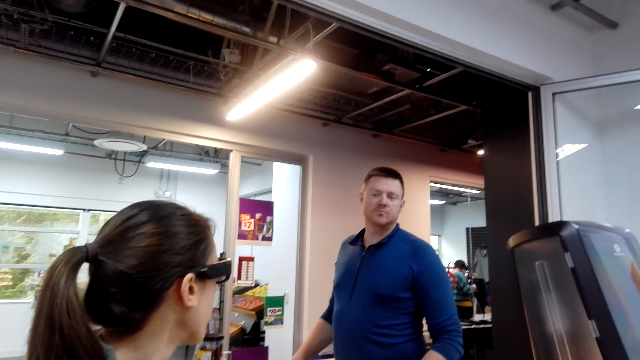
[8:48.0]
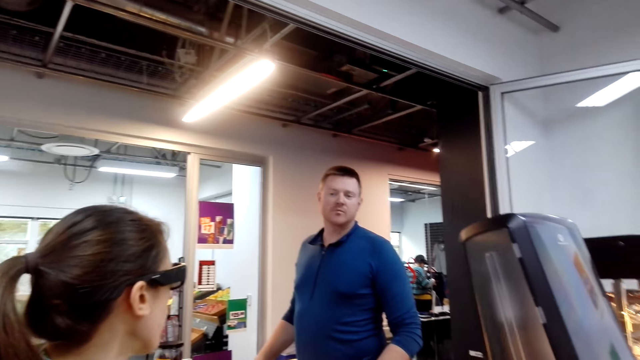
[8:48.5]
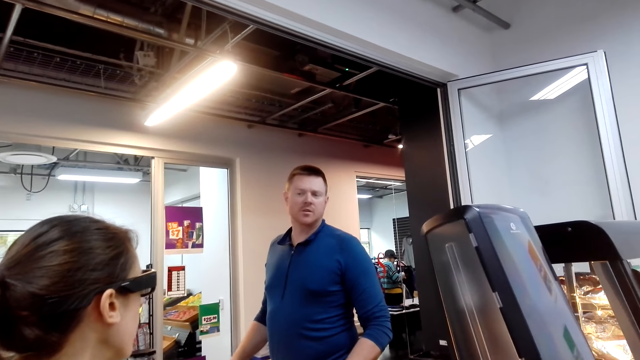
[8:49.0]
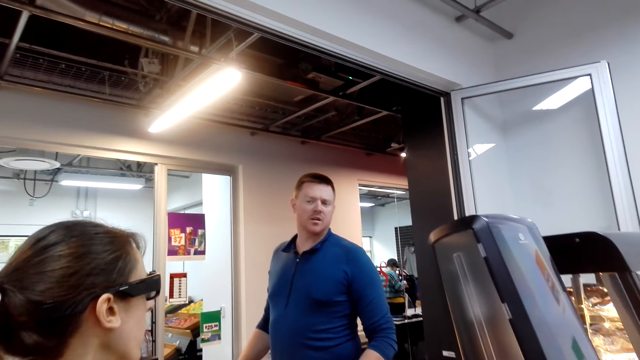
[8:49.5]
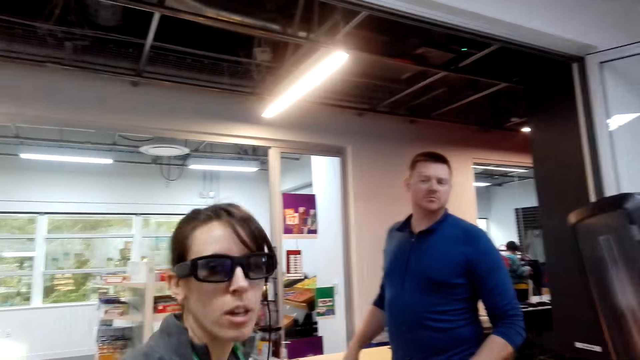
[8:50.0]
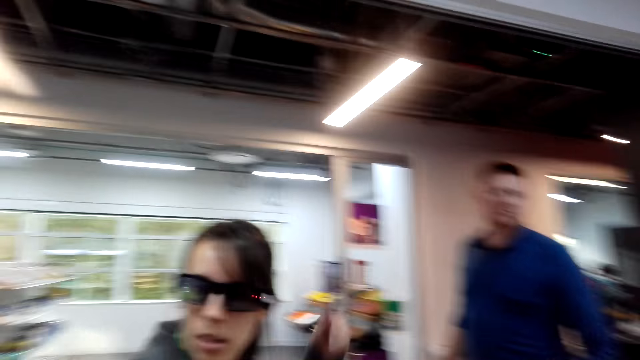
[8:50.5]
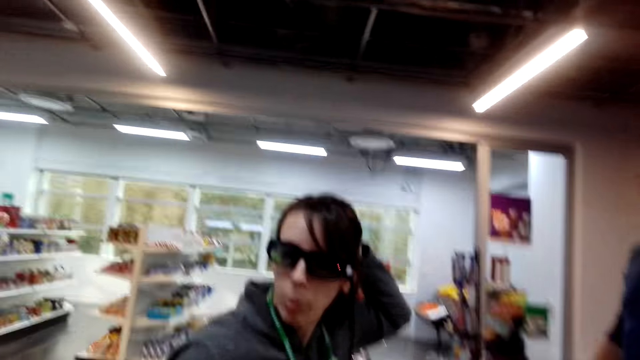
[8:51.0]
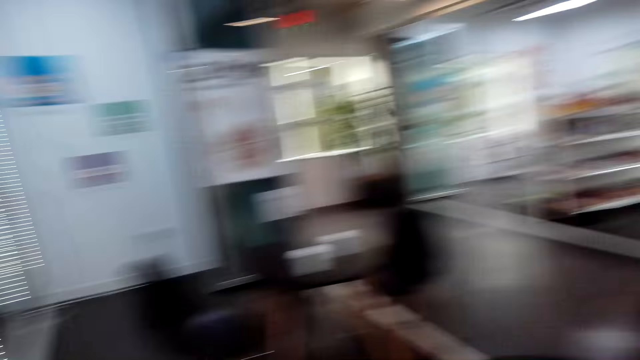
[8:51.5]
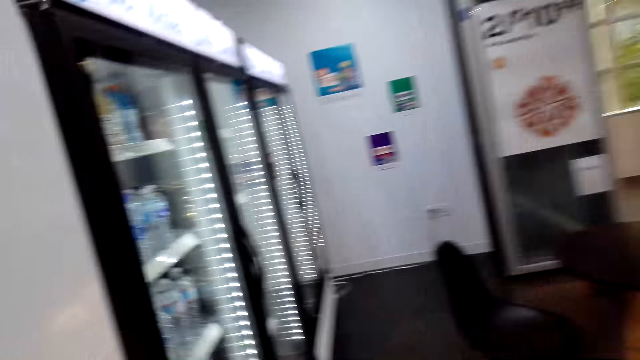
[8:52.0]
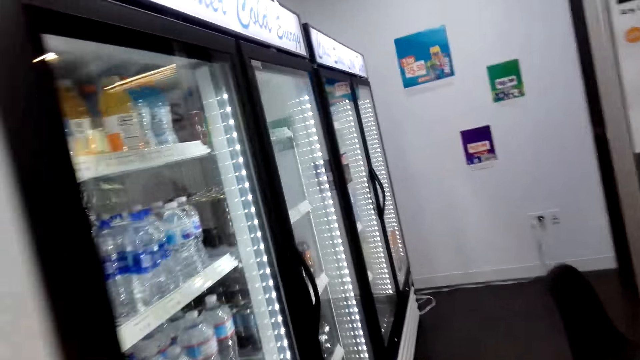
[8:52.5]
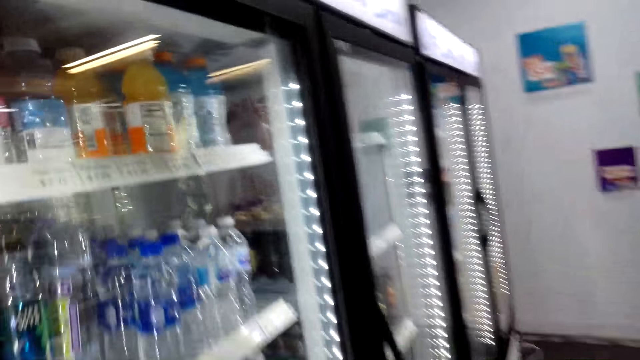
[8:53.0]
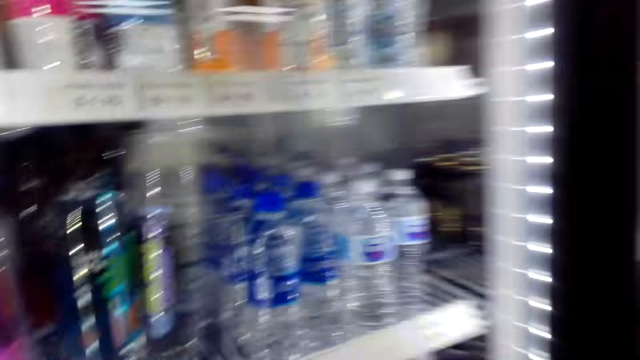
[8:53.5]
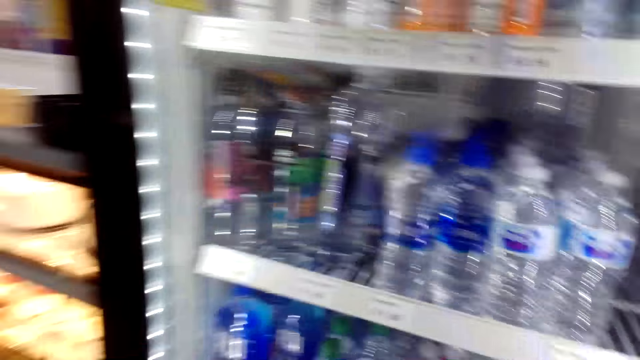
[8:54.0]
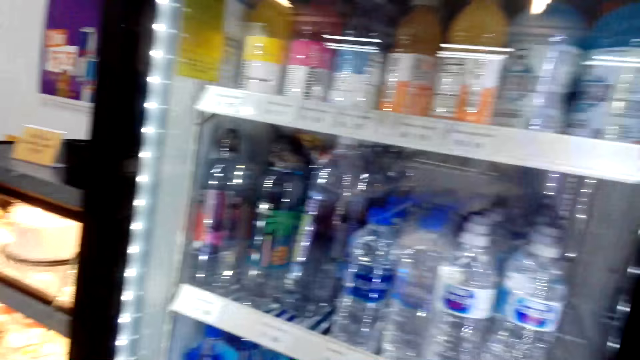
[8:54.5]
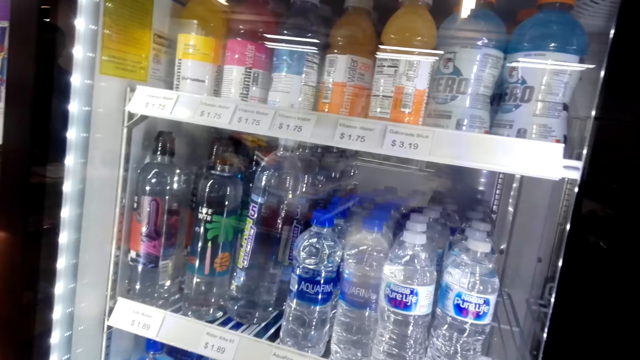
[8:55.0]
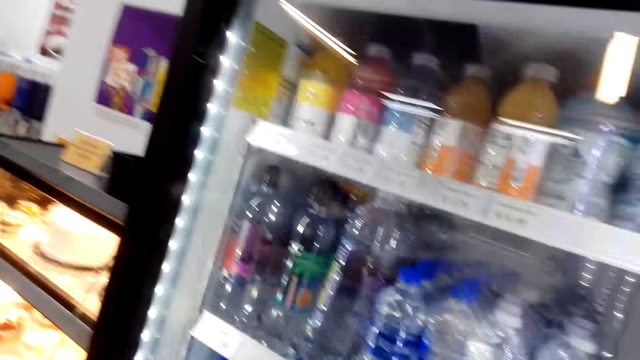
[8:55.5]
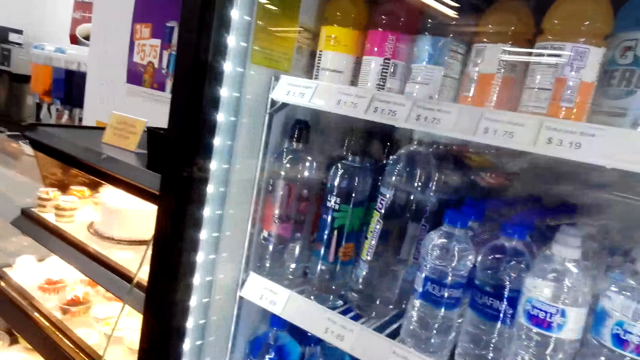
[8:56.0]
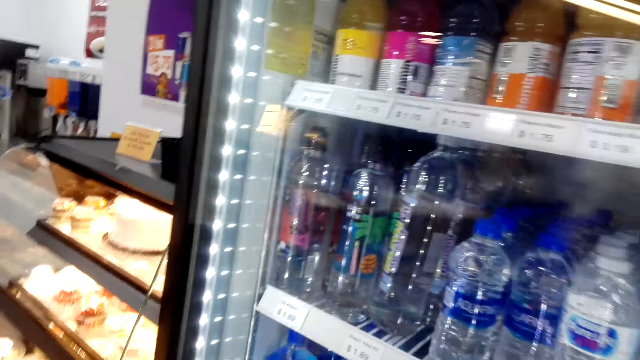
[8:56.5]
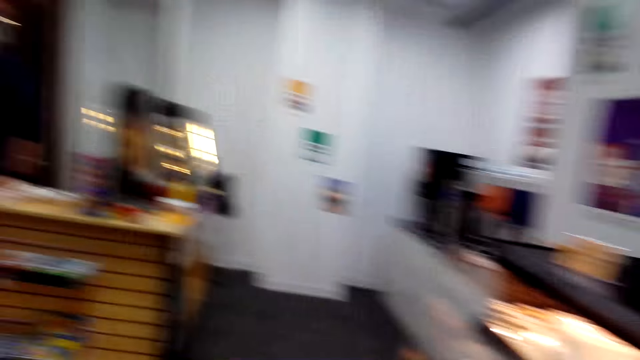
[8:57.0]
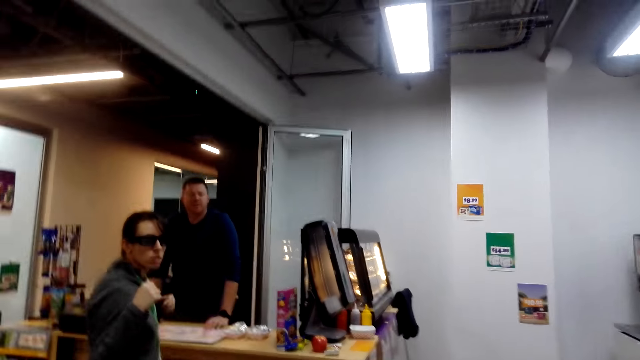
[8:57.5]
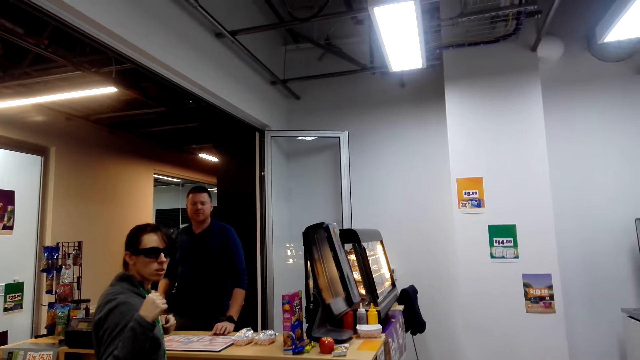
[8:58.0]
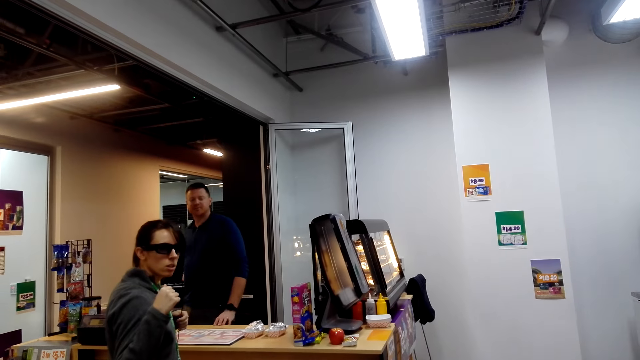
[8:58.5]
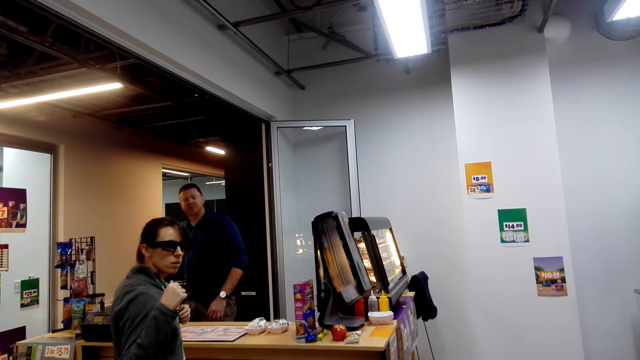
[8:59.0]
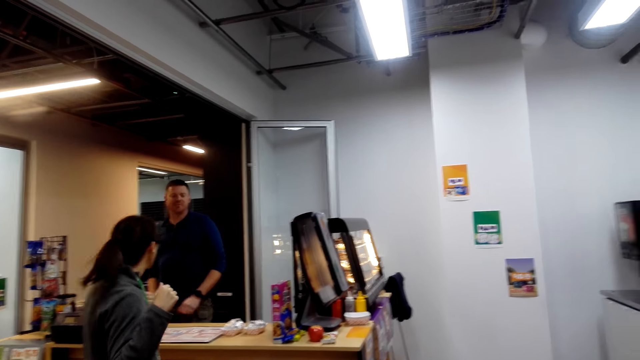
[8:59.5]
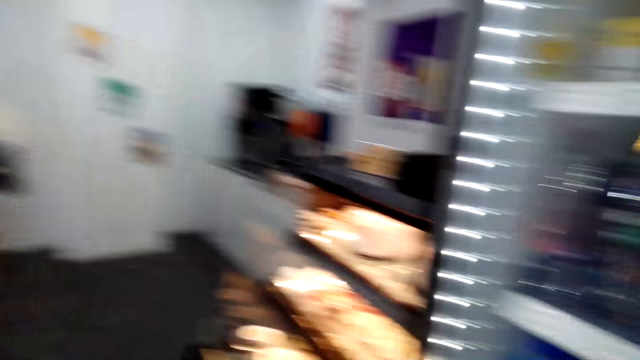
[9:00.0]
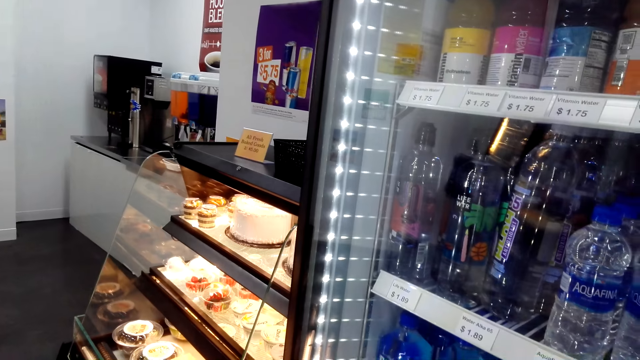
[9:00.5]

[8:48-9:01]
A man converses with the camera wearer. A woman straightens the hair. The camera wearer walks to the fridge. They walk around and open the fridge. The woman touches the cloth. The camera wearer looks around.

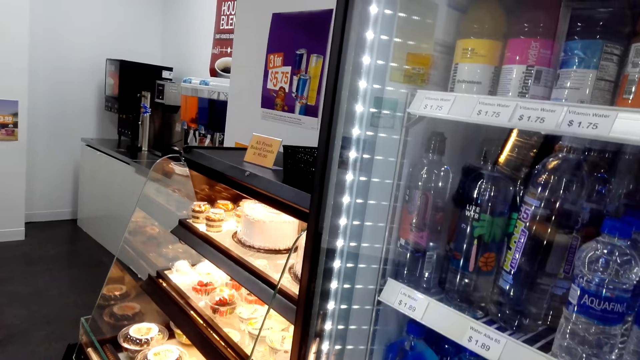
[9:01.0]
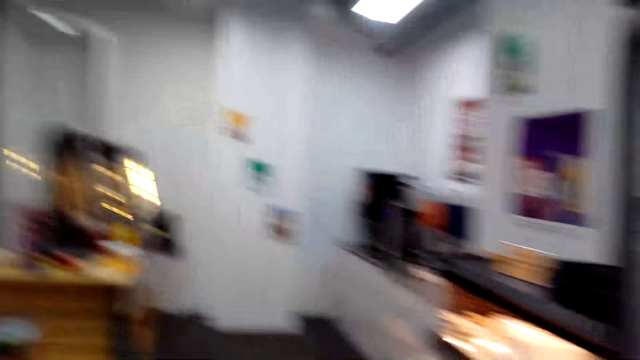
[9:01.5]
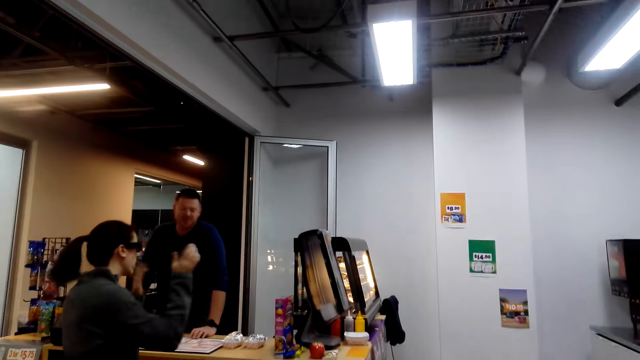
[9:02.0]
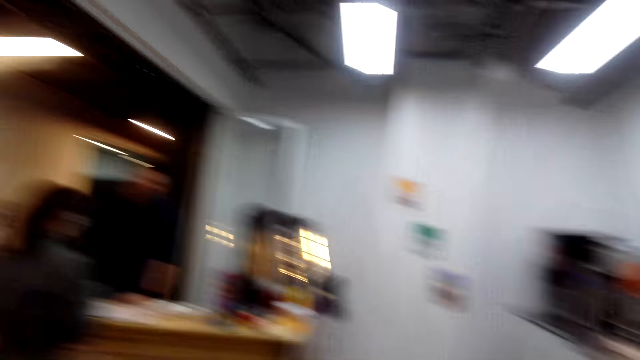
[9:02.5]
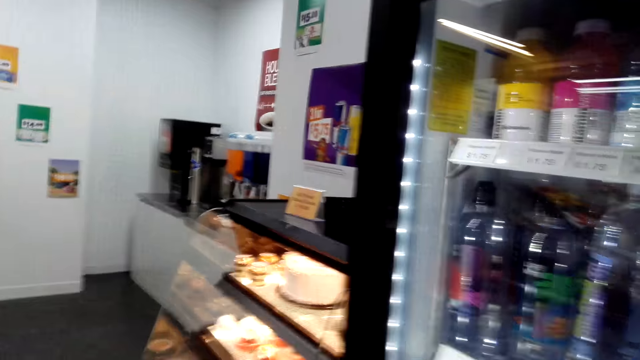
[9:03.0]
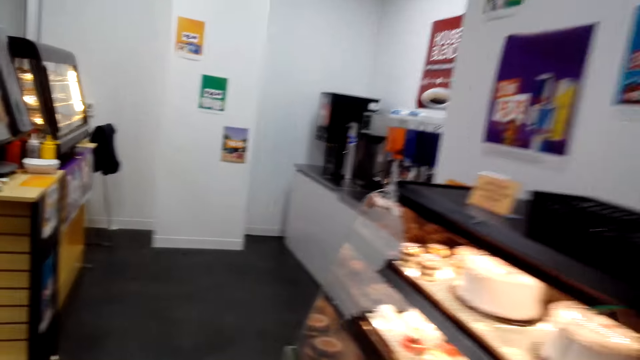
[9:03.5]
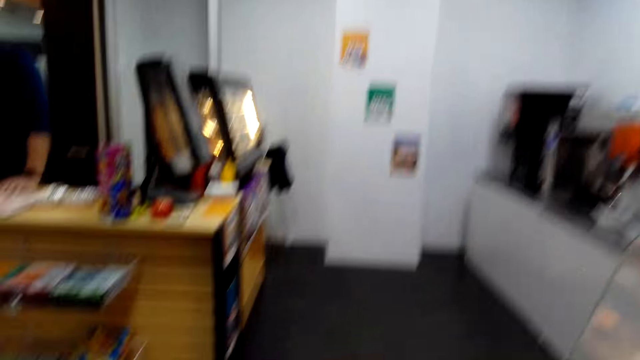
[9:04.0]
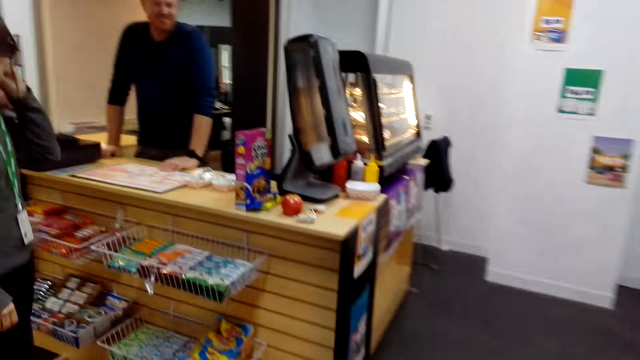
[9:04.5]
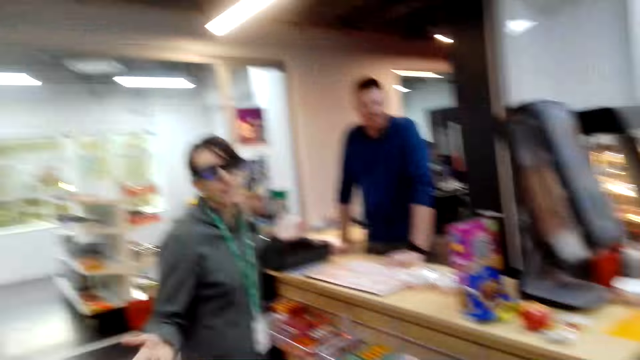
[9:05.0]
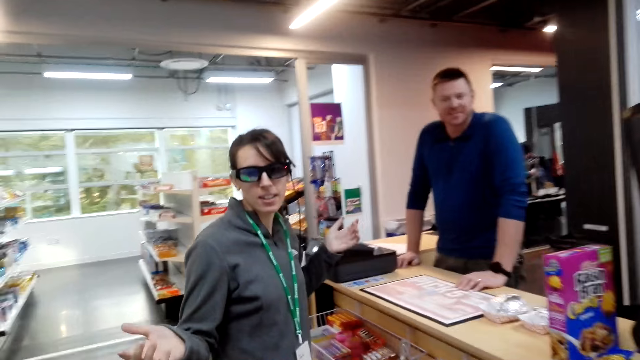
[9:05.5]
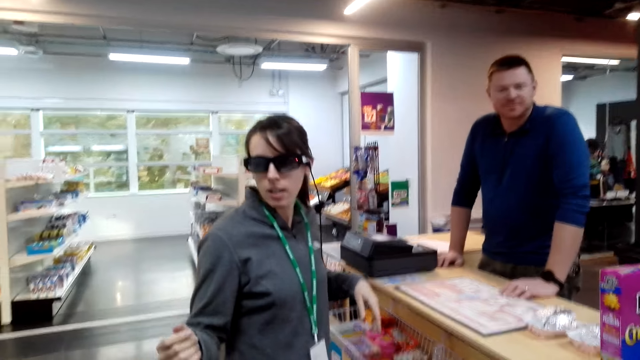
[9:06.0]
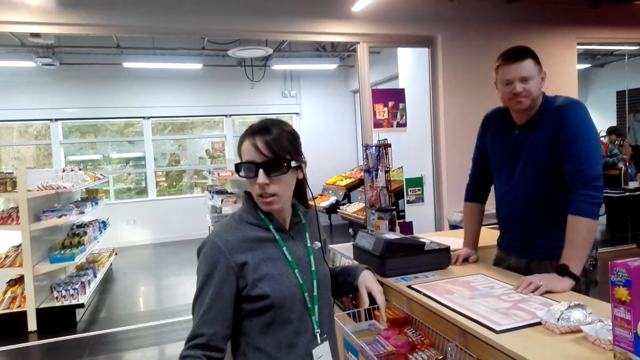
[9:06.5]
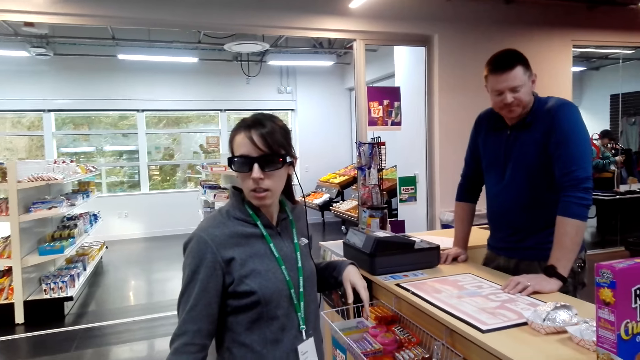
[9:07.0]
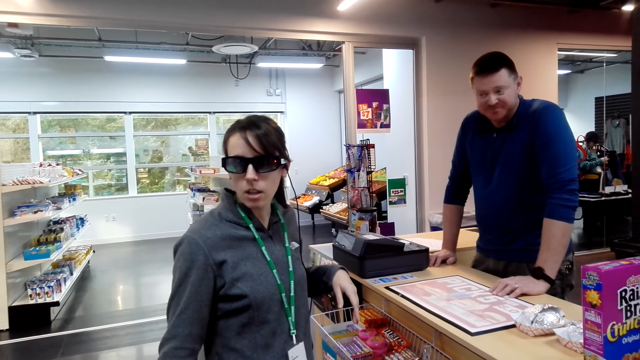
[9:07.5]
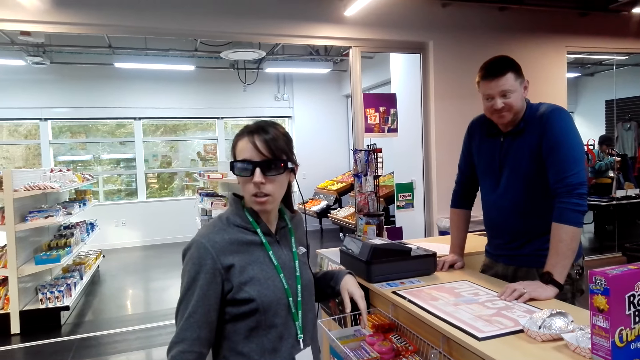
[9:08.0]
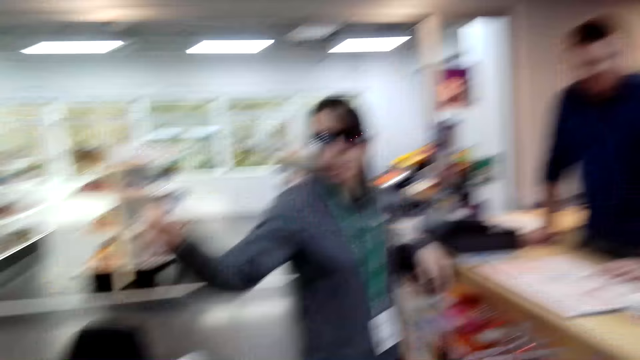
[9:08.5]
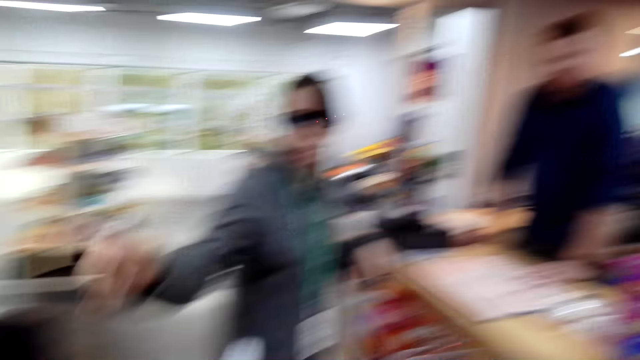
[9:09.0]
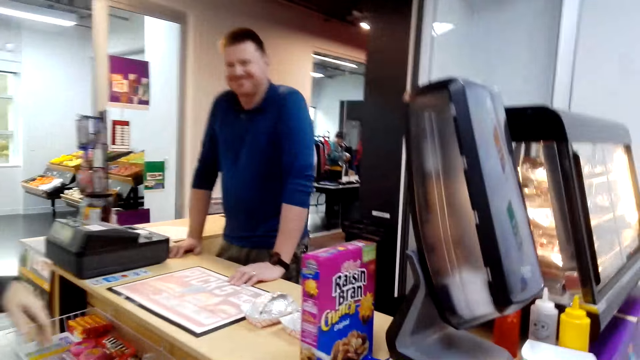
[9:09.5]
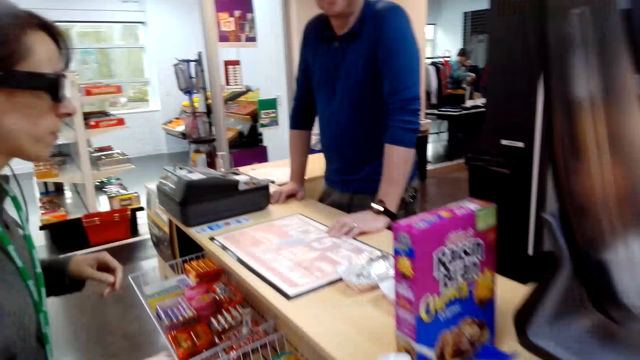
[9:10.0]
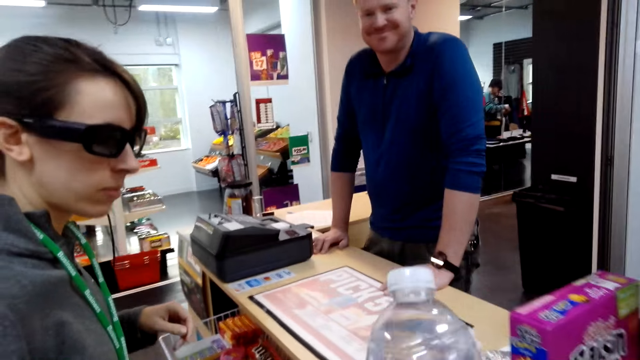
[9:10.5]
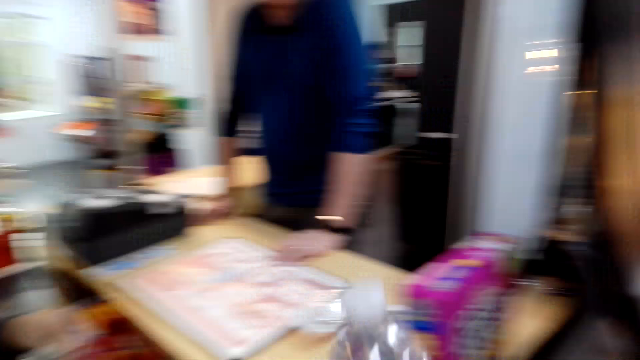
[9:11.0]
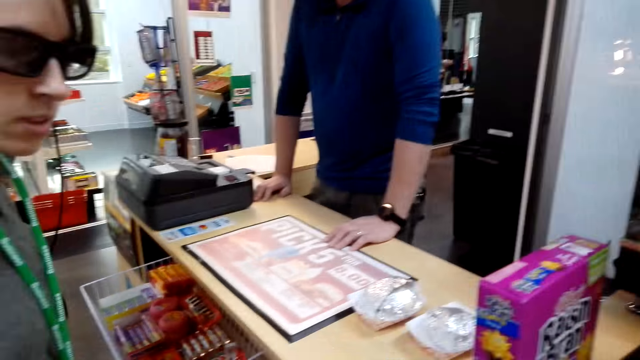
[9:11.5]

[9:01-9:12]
A woman sways hands. The camera wearer walks around. The woman lifts a hand and points a finger. The camera wearer holds a bottle. They walk to the counter and put the bottle of water on the counter.
